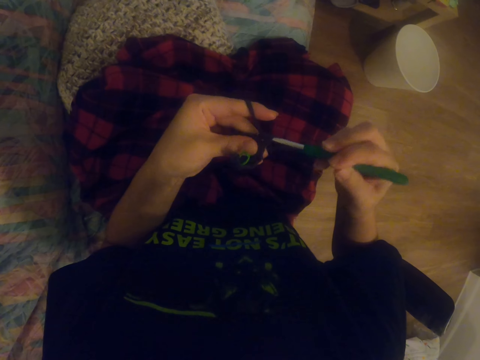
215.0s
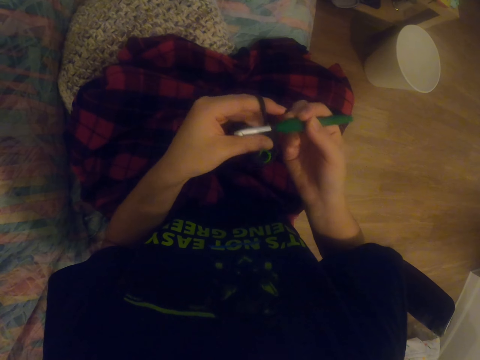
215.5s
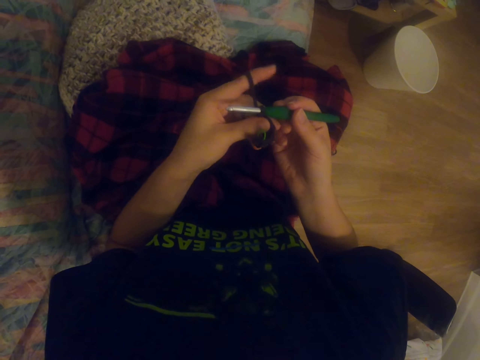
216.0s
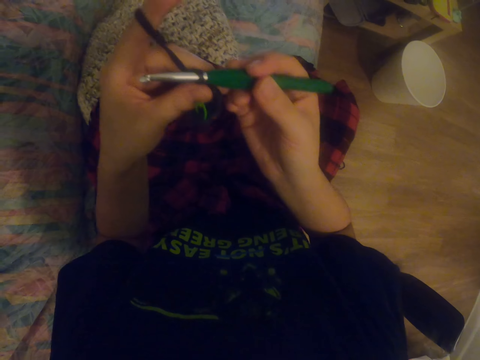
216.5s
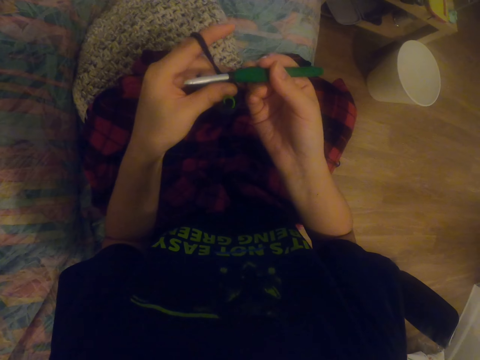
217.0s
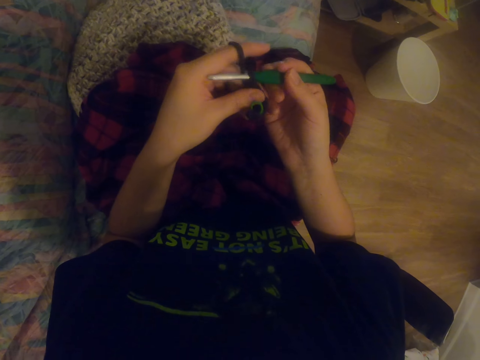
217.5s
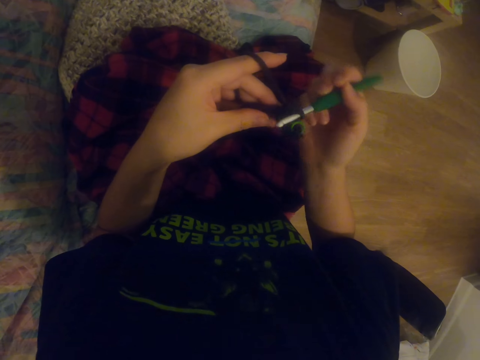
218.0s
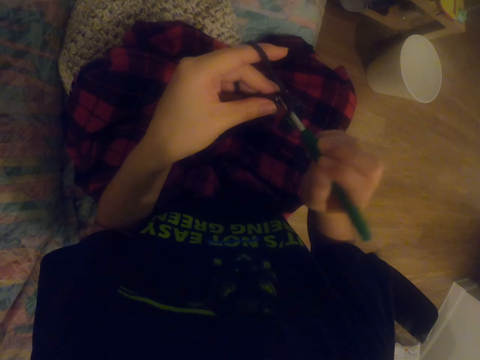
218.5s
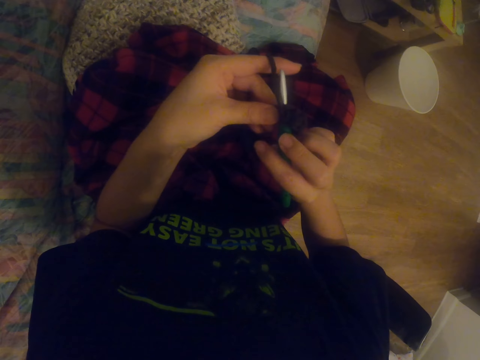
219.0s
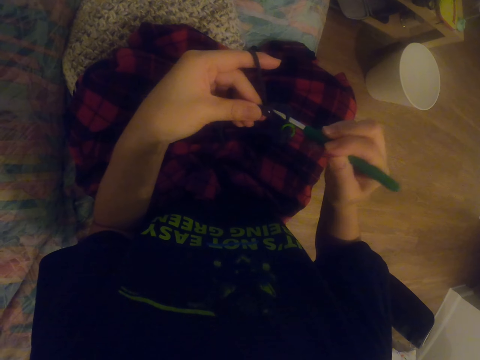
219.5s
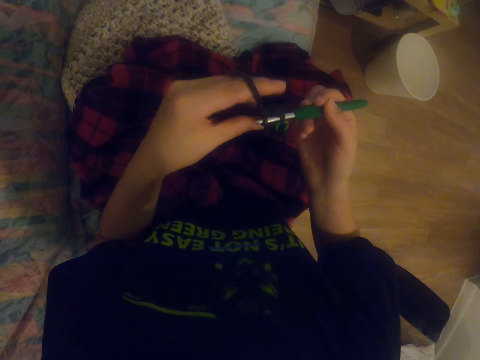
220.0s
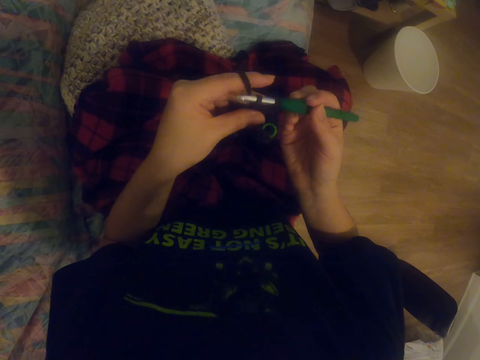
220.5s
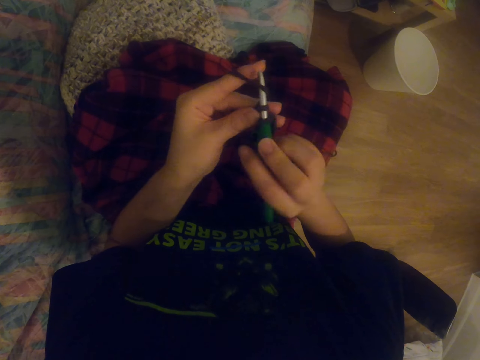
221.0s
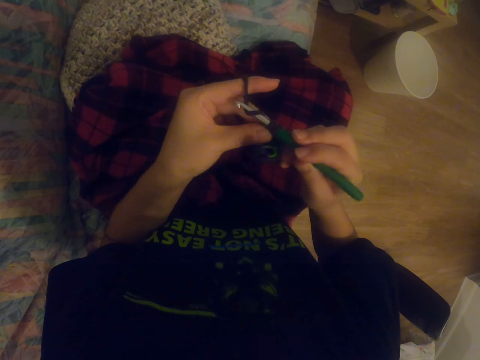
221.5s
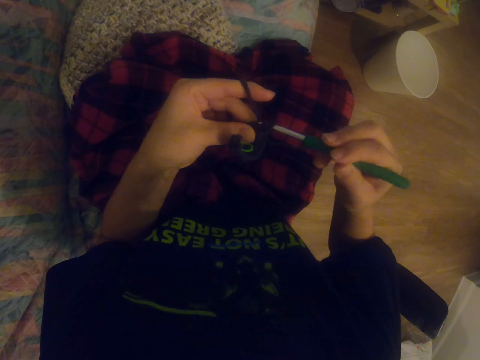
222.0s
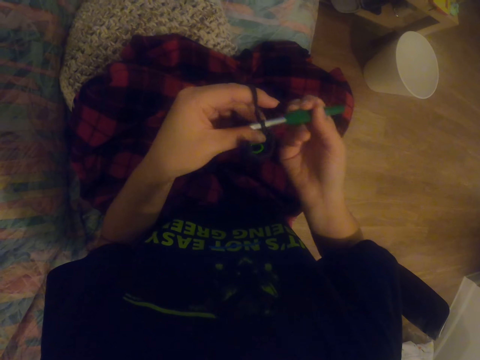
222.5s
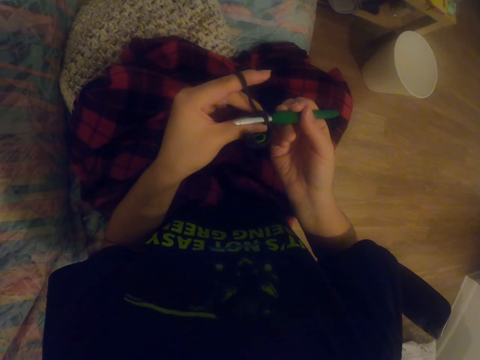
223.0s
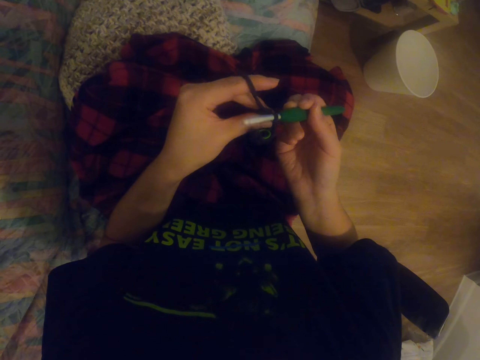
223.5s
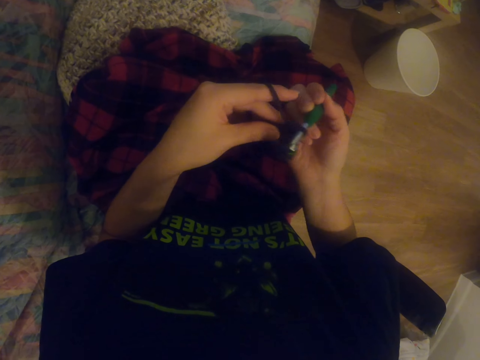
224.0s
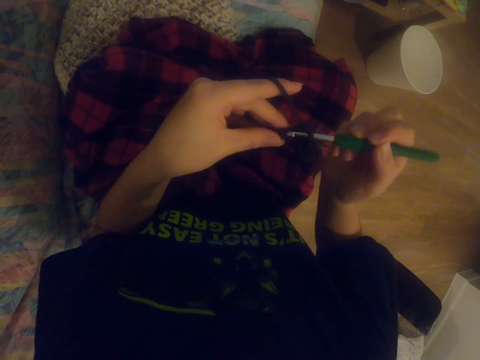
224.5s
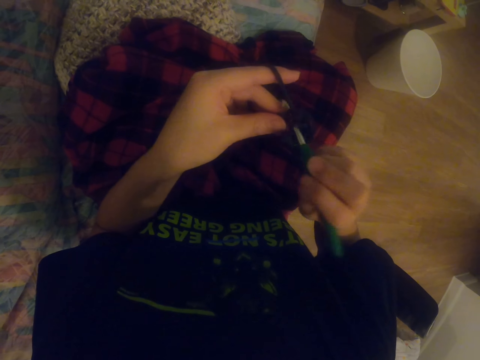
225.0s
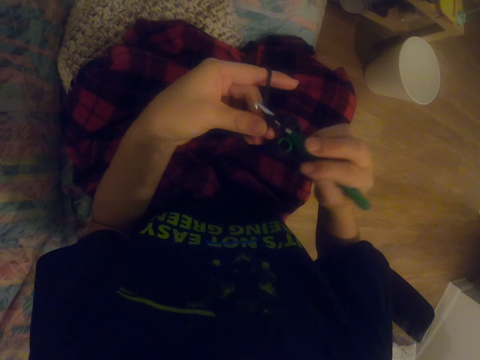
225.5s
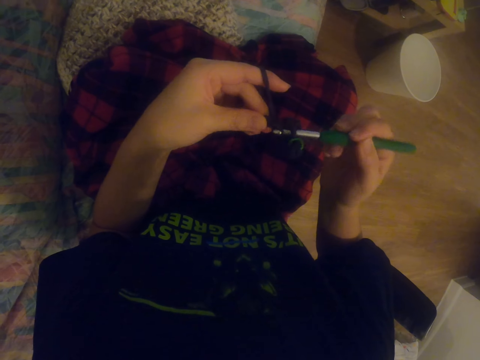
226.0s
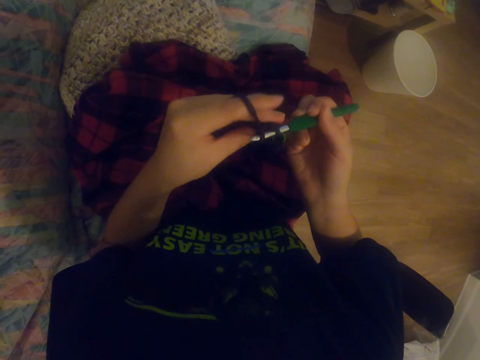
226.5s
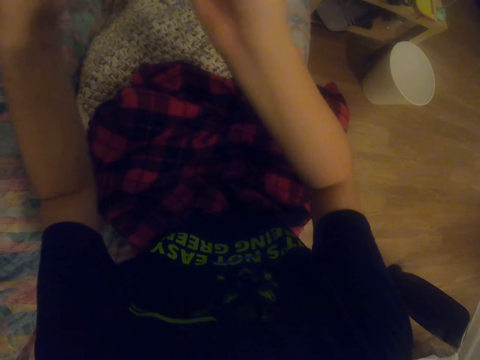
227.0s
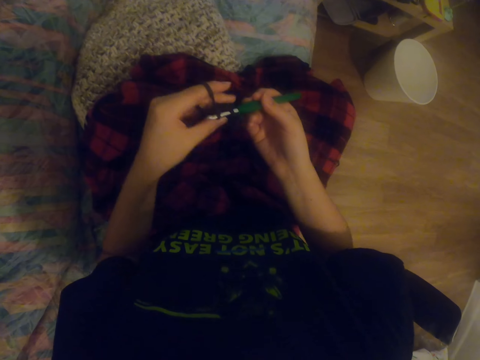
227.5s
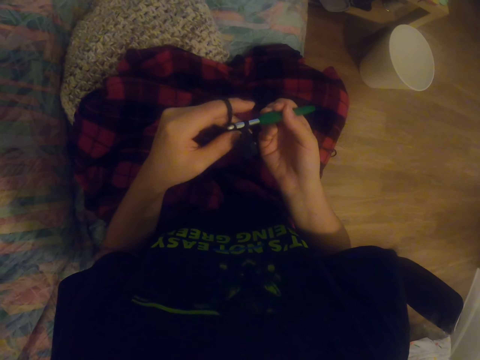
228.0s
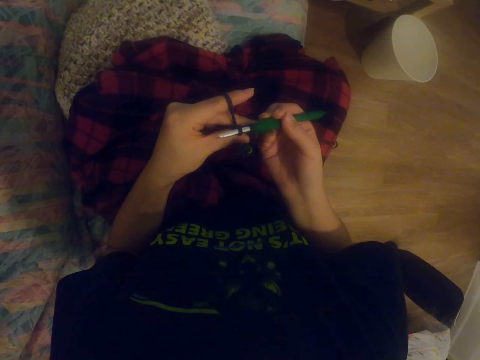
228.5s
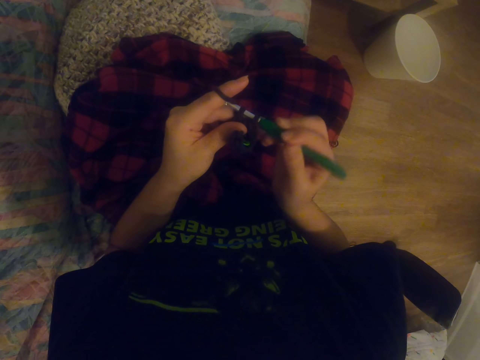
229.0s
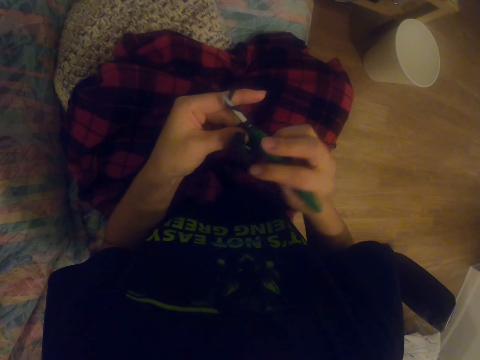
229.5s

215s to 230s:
The camera wearer knits the garment with the knitting needle. They stretch the hands. They lift the hands.

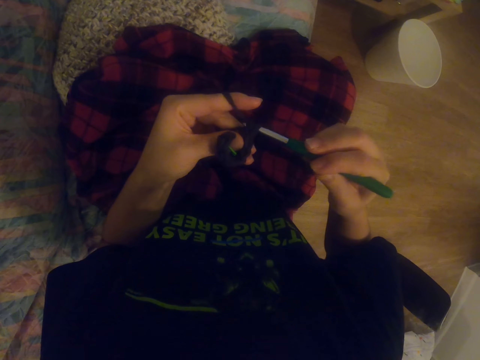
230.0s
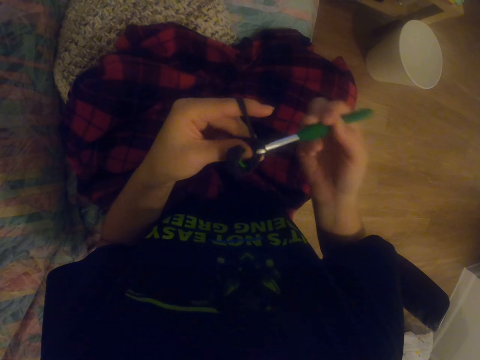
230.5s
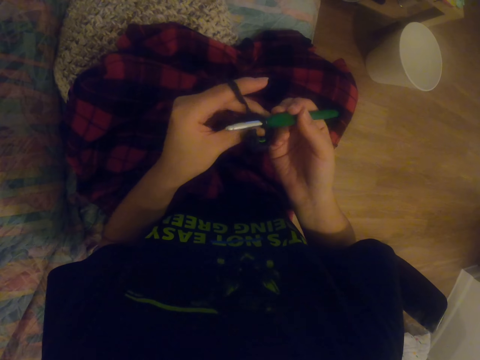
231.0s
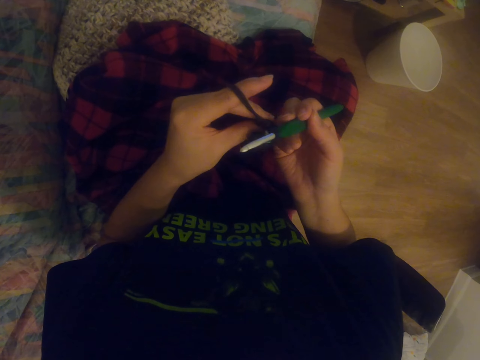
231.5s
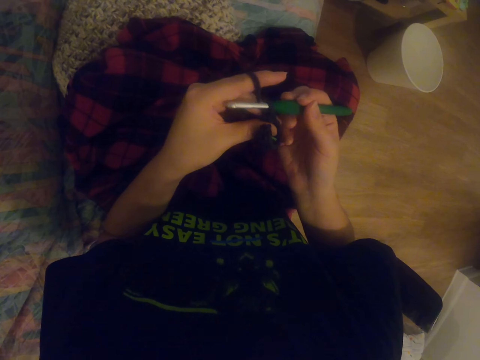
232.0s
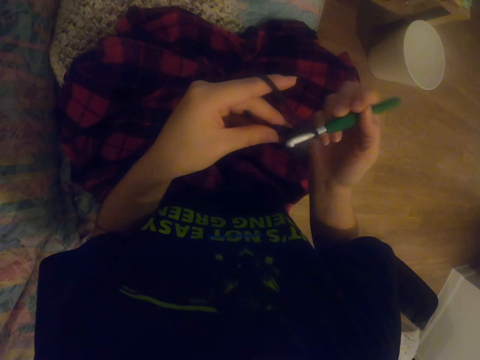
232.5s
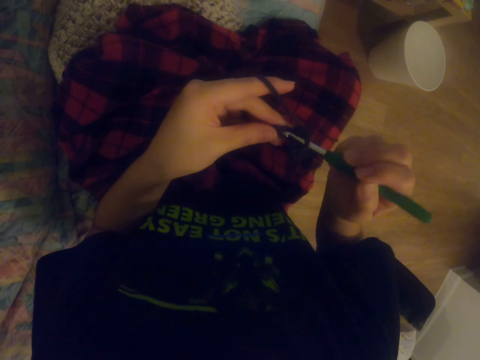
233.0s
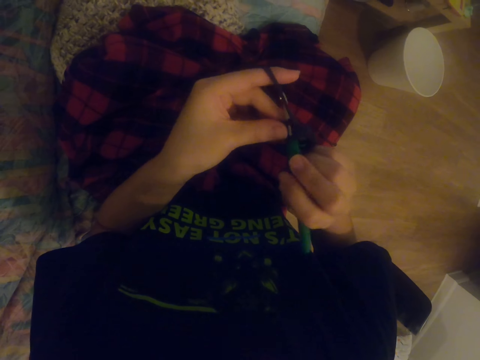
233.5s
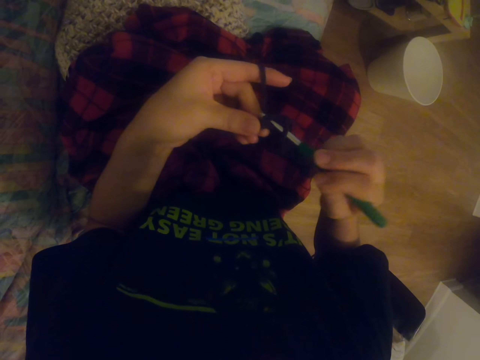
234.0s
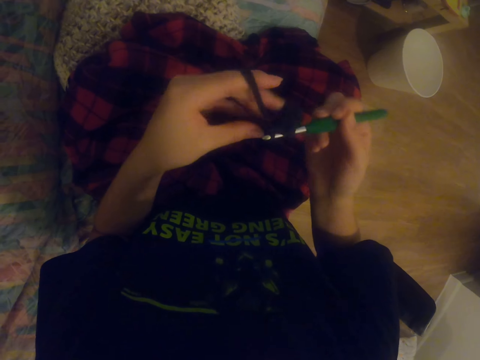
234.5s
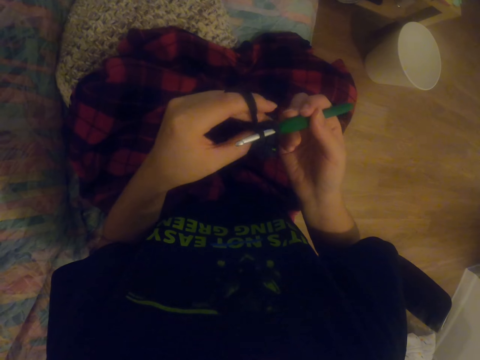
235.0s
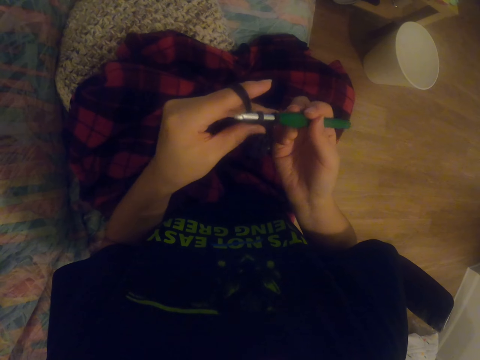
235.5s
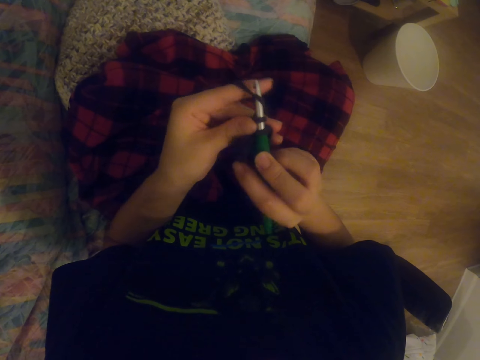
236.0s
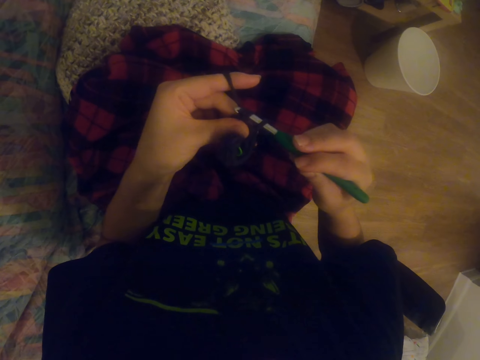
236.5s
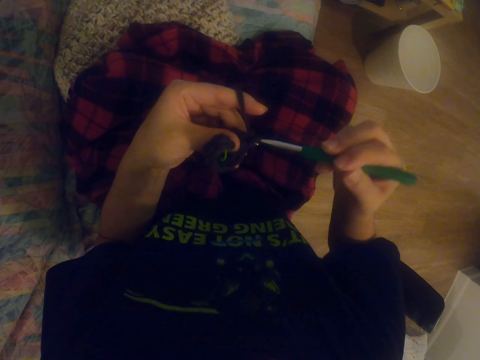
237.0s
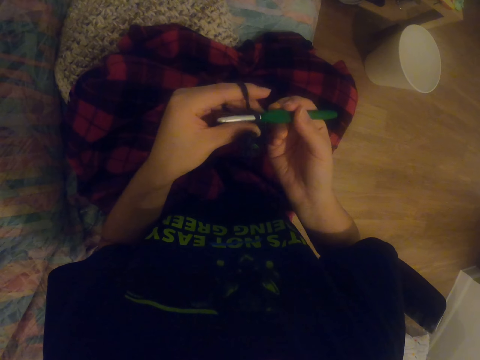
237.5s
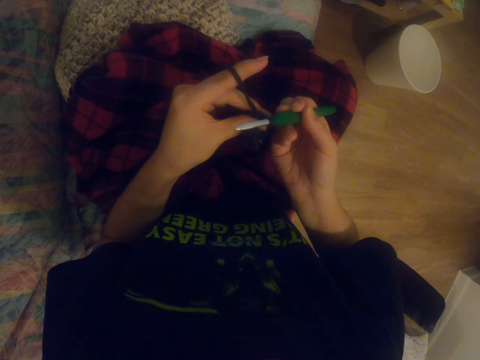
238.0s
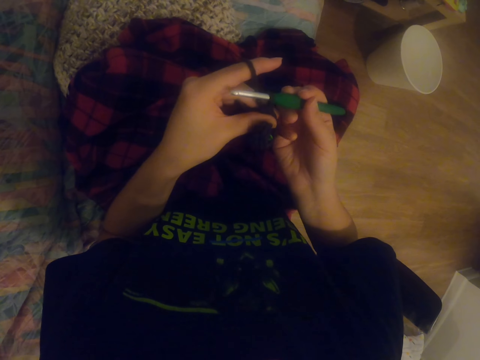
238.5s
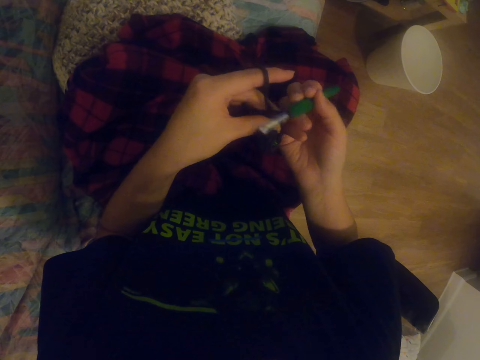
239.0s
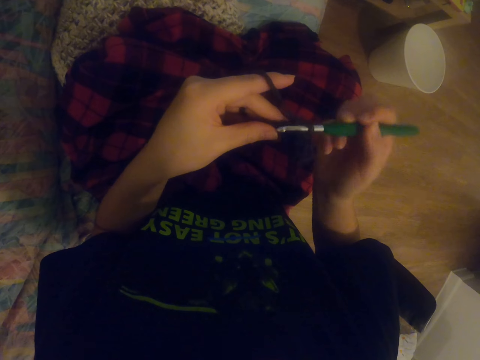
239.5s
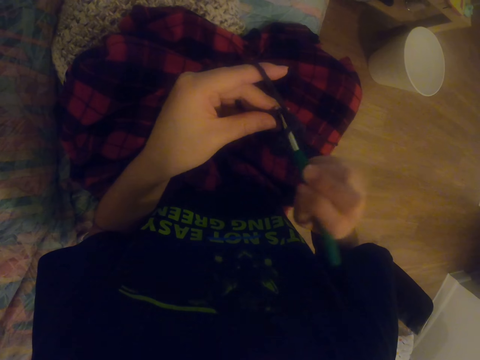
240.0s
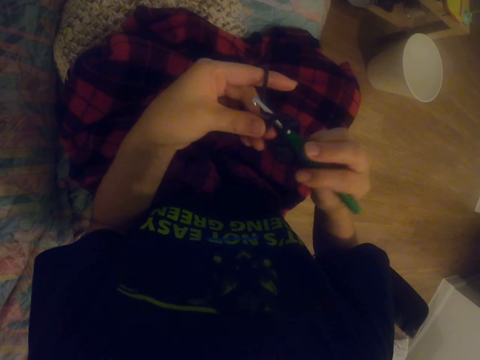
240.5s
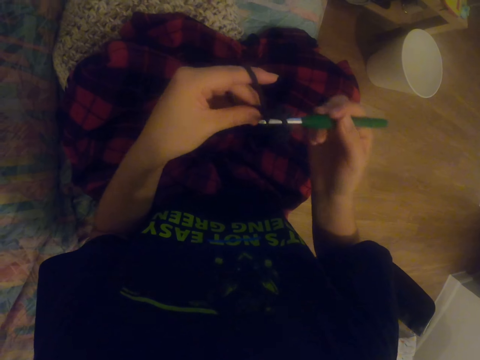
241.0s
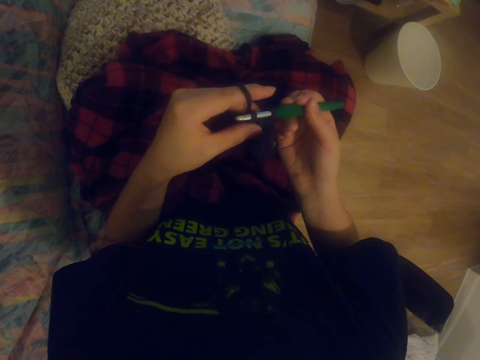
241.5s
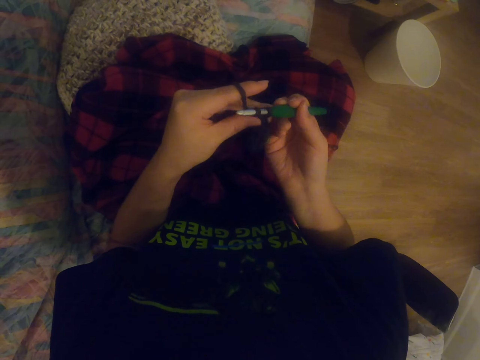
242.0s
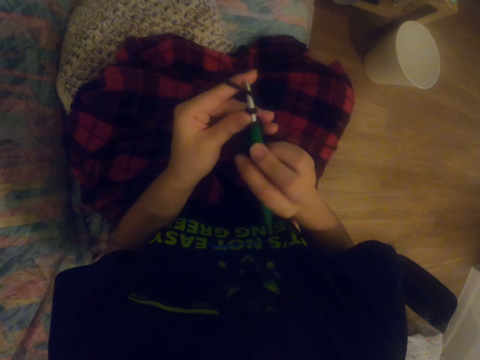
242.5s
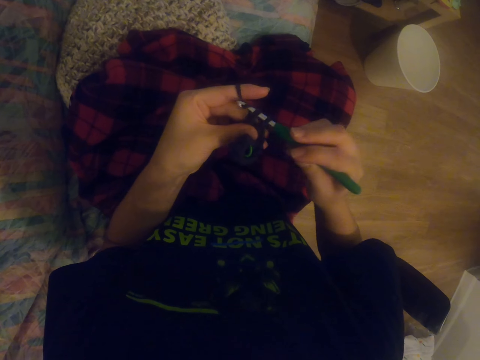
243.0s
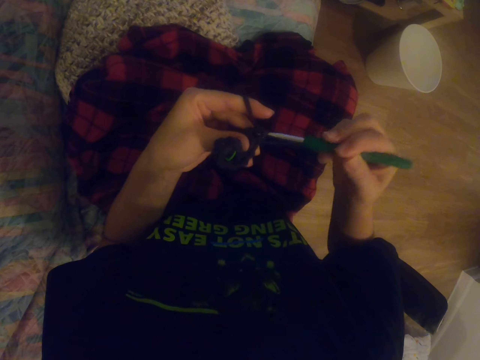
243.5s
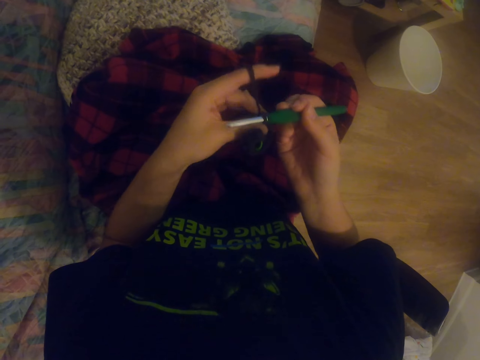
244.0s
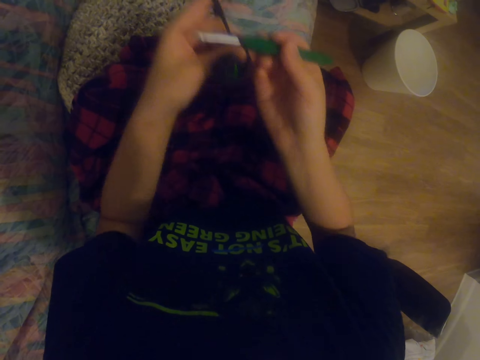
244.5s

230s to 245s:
The camera wearer knits the garment with the knitting needle. They knit it repeatedly.
